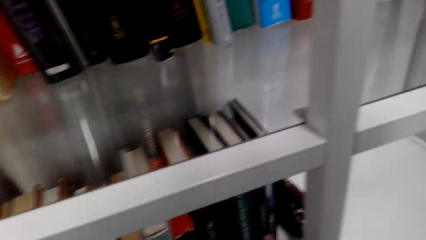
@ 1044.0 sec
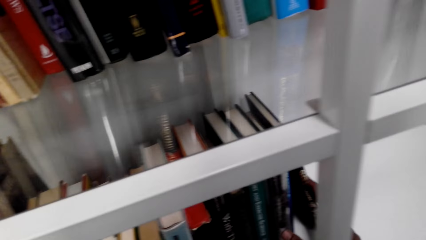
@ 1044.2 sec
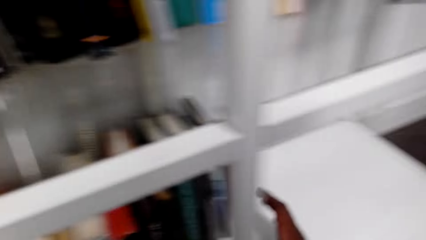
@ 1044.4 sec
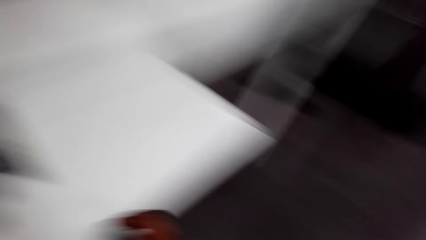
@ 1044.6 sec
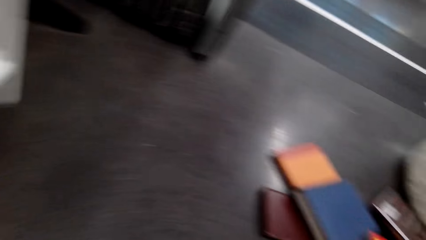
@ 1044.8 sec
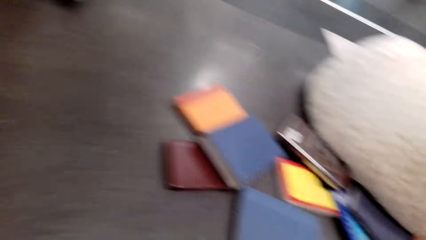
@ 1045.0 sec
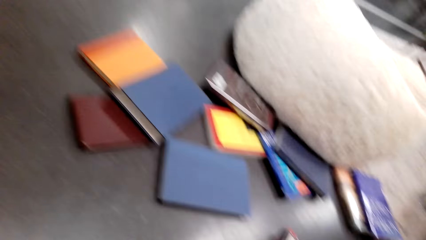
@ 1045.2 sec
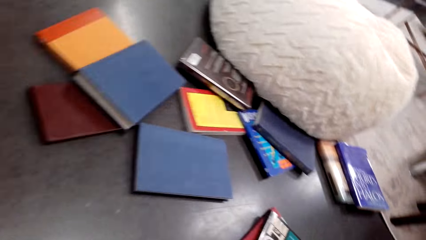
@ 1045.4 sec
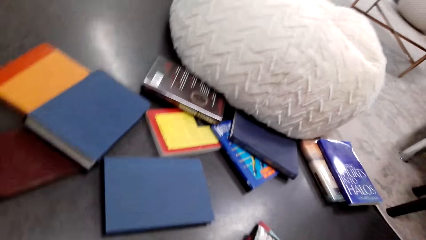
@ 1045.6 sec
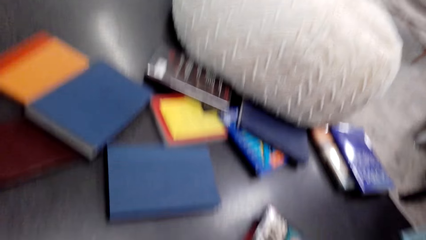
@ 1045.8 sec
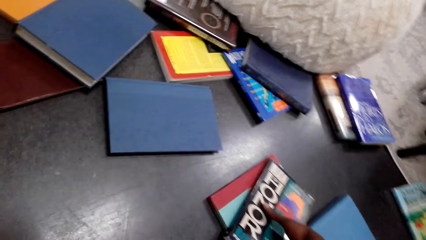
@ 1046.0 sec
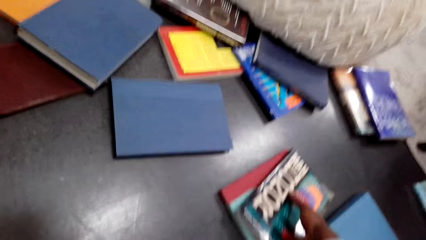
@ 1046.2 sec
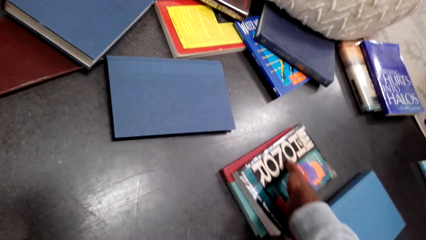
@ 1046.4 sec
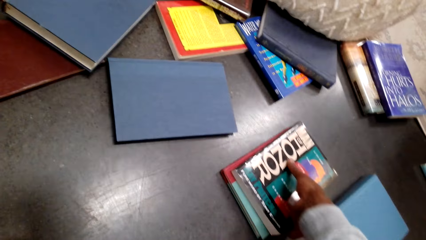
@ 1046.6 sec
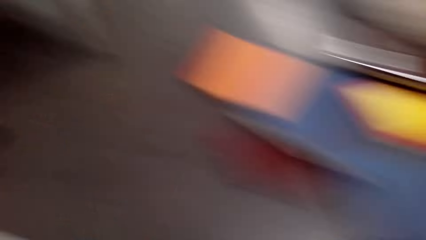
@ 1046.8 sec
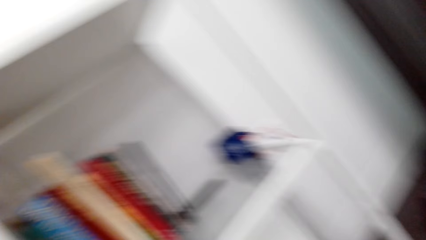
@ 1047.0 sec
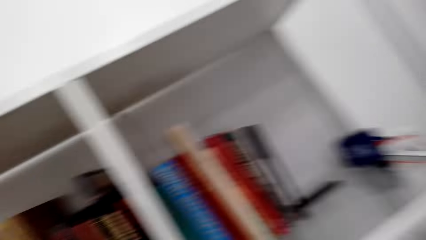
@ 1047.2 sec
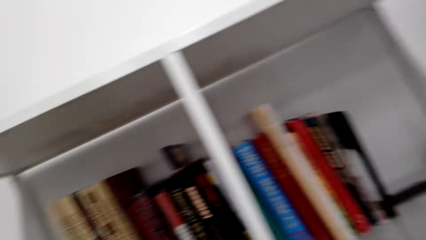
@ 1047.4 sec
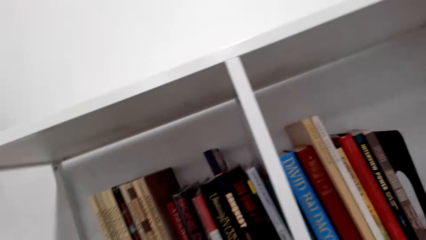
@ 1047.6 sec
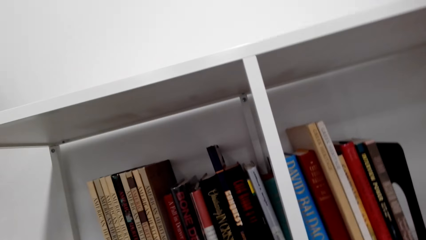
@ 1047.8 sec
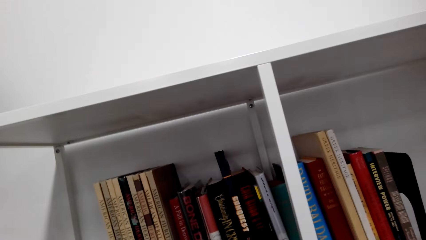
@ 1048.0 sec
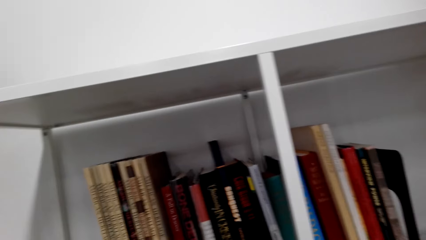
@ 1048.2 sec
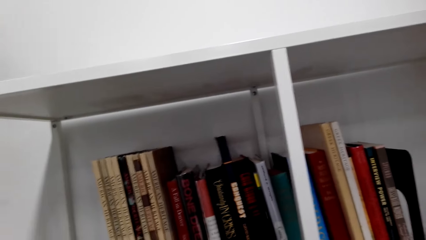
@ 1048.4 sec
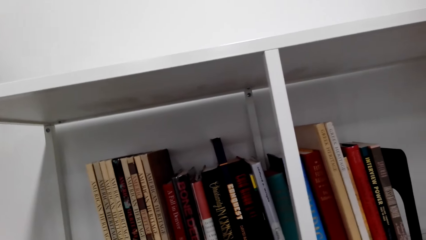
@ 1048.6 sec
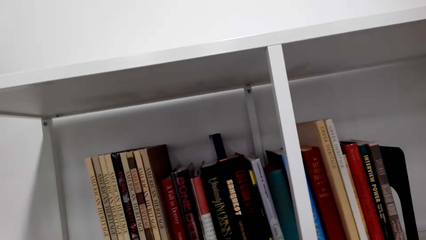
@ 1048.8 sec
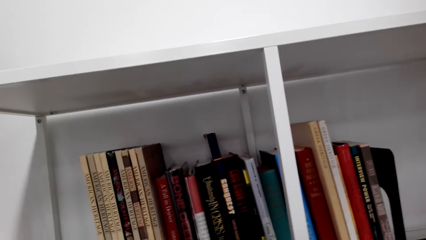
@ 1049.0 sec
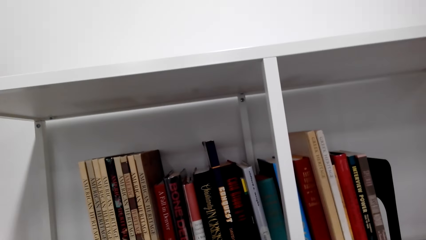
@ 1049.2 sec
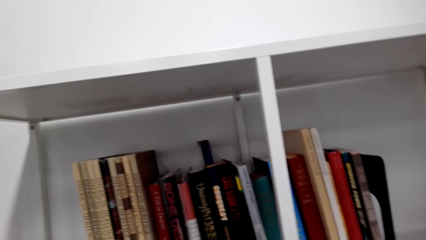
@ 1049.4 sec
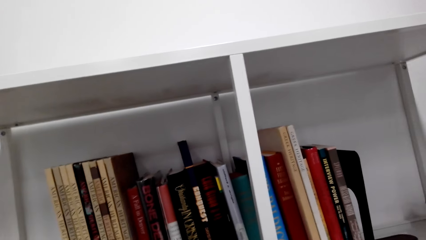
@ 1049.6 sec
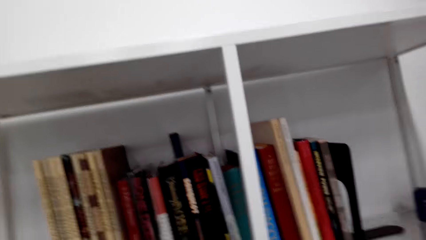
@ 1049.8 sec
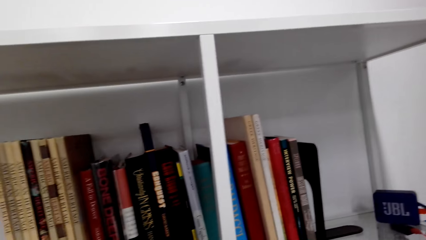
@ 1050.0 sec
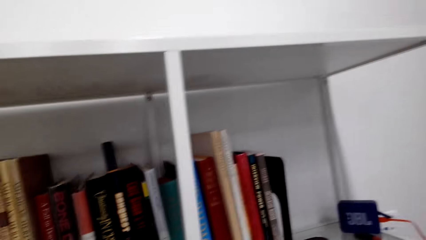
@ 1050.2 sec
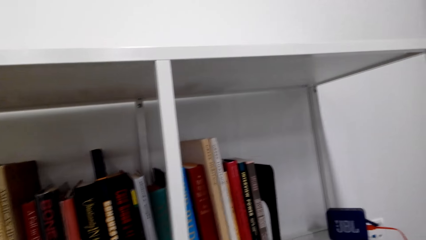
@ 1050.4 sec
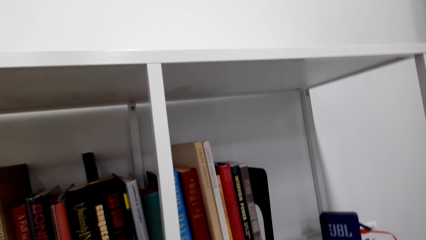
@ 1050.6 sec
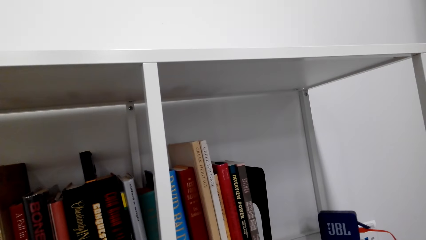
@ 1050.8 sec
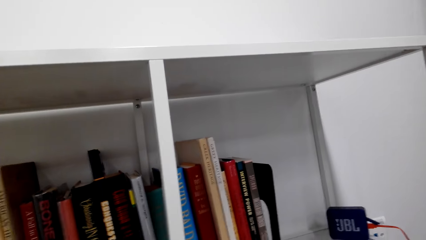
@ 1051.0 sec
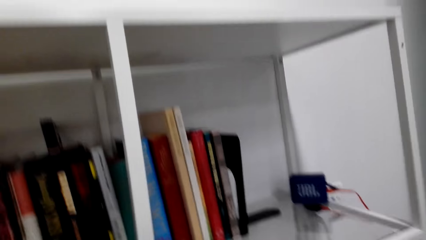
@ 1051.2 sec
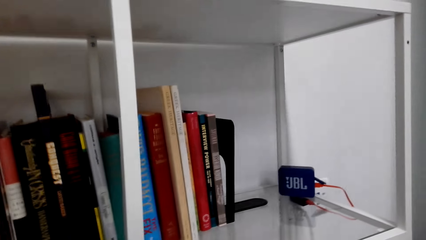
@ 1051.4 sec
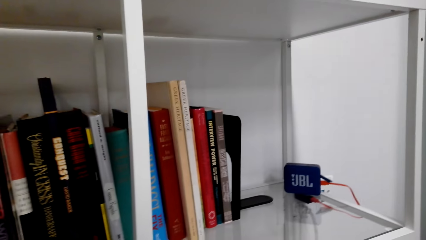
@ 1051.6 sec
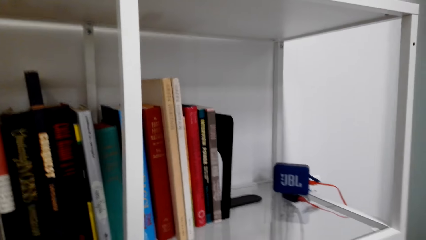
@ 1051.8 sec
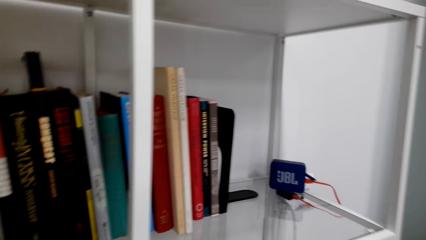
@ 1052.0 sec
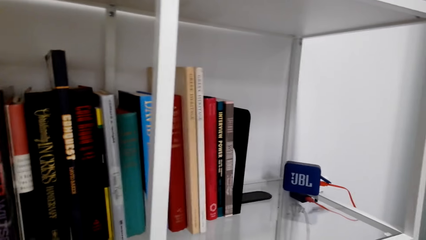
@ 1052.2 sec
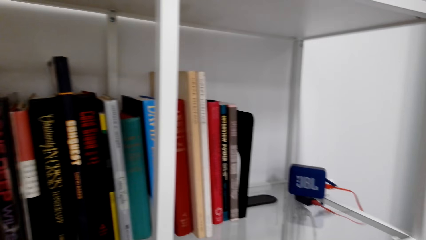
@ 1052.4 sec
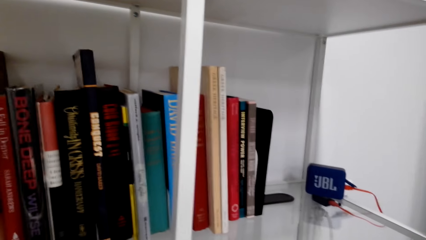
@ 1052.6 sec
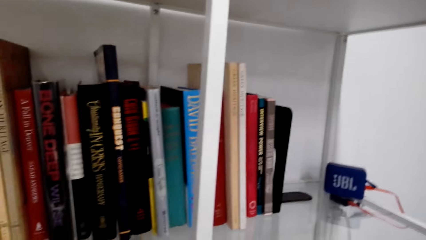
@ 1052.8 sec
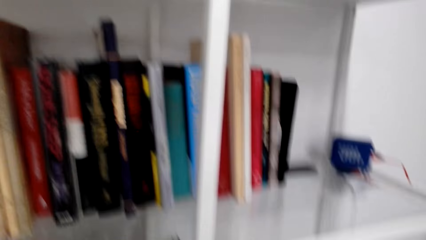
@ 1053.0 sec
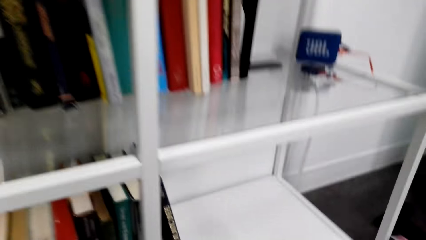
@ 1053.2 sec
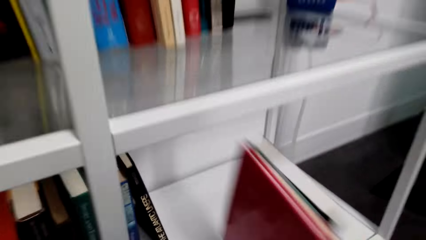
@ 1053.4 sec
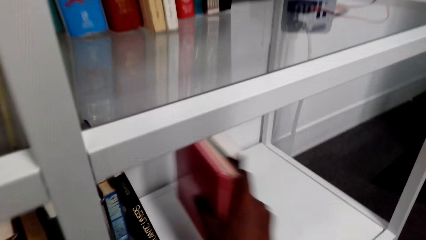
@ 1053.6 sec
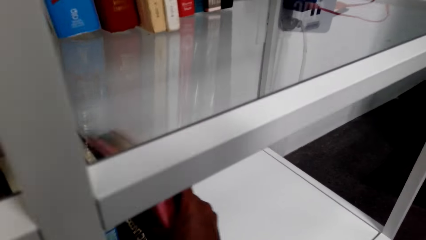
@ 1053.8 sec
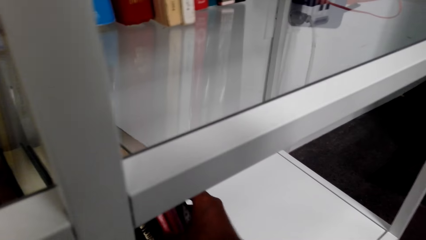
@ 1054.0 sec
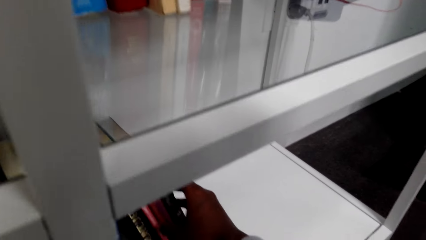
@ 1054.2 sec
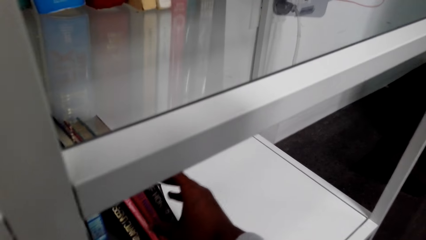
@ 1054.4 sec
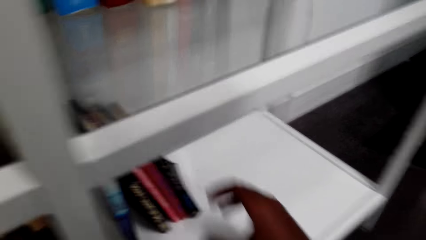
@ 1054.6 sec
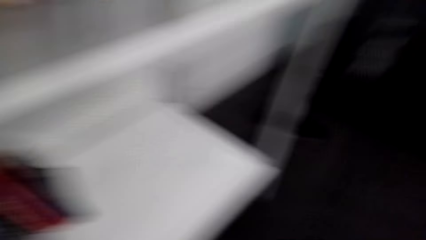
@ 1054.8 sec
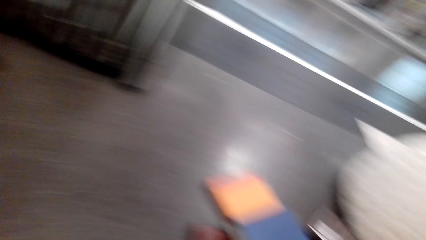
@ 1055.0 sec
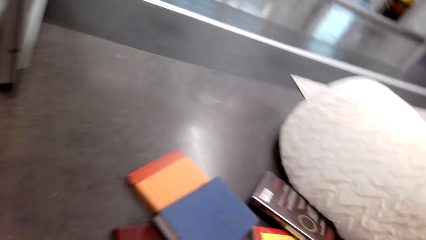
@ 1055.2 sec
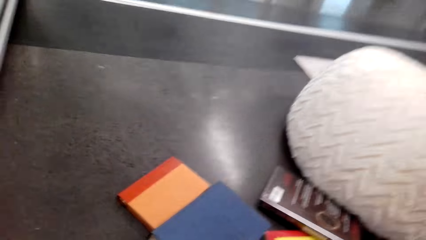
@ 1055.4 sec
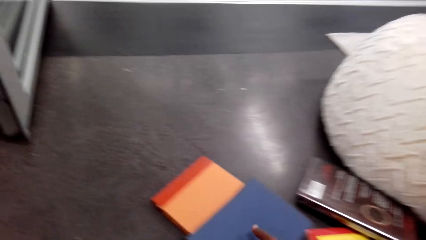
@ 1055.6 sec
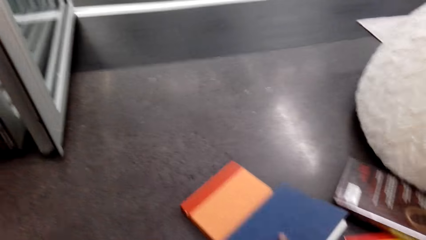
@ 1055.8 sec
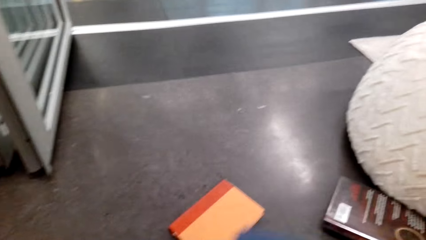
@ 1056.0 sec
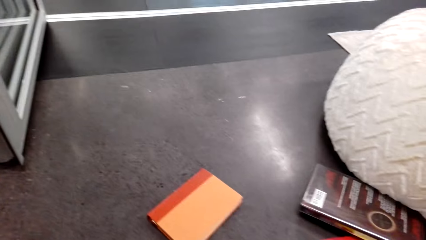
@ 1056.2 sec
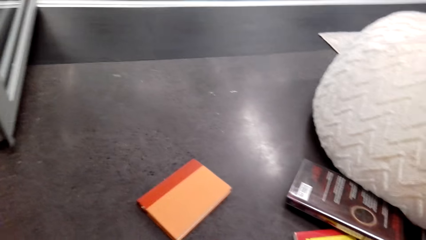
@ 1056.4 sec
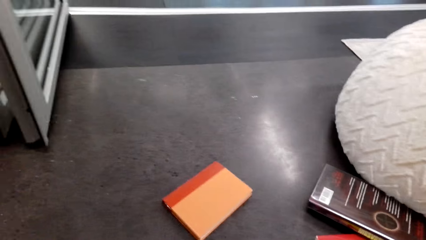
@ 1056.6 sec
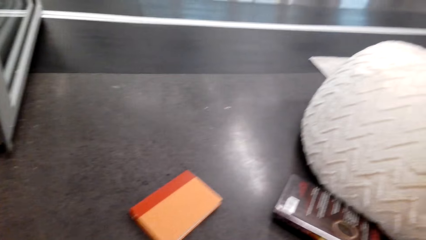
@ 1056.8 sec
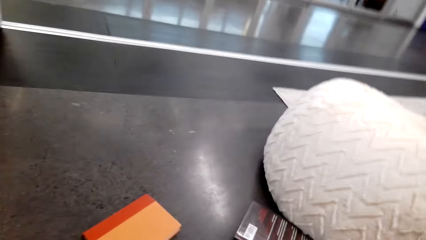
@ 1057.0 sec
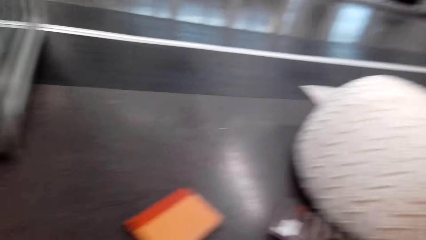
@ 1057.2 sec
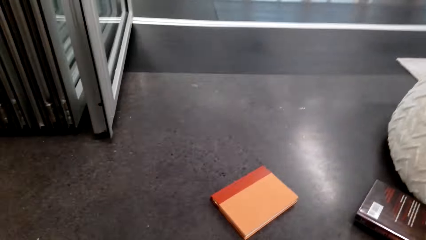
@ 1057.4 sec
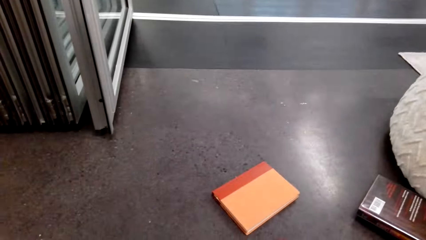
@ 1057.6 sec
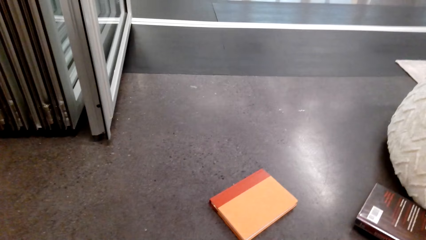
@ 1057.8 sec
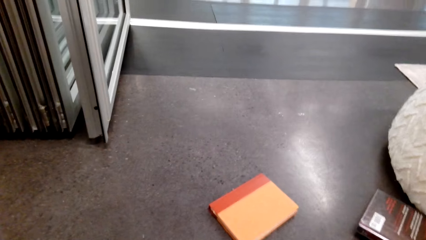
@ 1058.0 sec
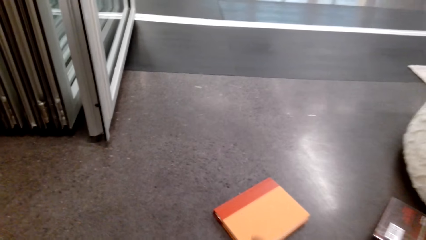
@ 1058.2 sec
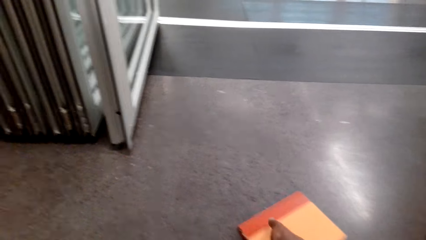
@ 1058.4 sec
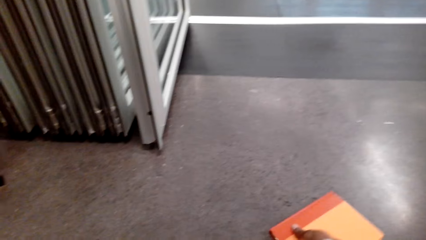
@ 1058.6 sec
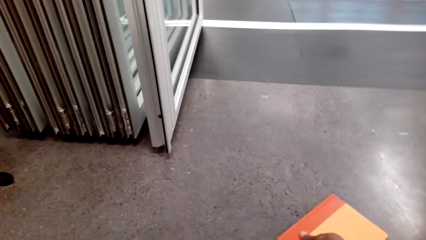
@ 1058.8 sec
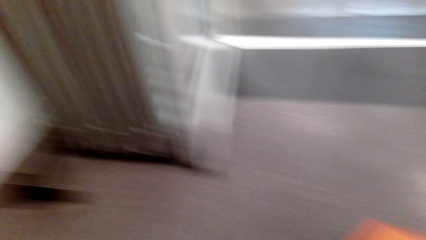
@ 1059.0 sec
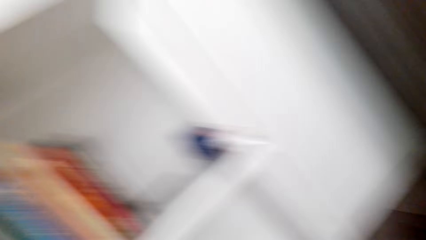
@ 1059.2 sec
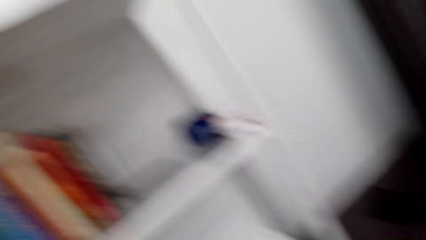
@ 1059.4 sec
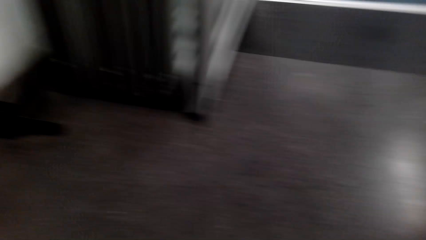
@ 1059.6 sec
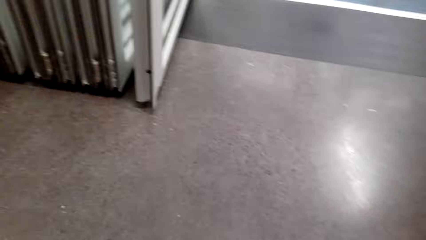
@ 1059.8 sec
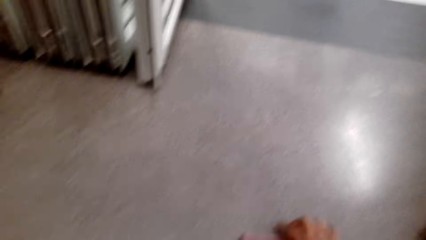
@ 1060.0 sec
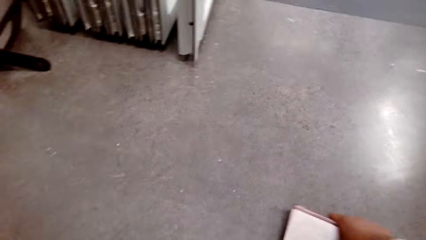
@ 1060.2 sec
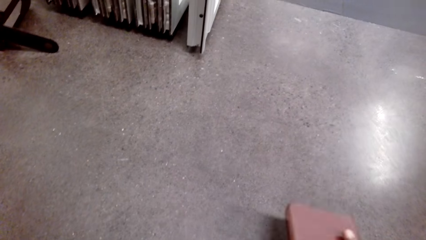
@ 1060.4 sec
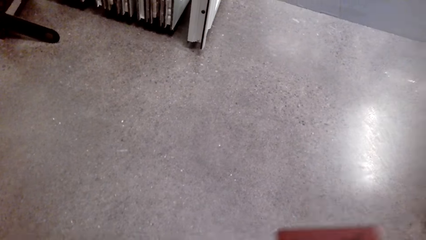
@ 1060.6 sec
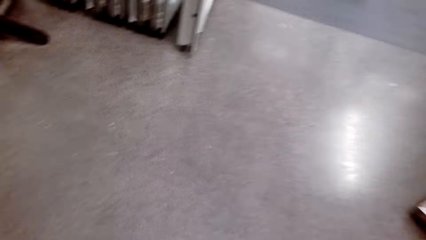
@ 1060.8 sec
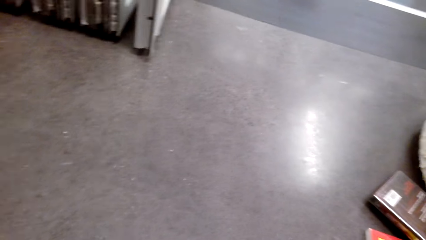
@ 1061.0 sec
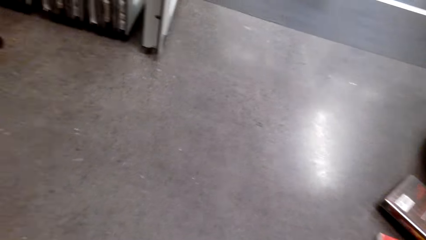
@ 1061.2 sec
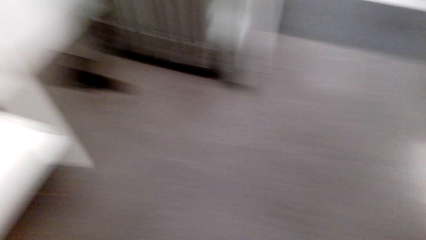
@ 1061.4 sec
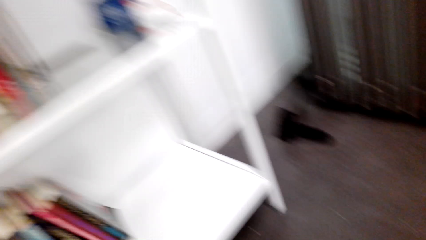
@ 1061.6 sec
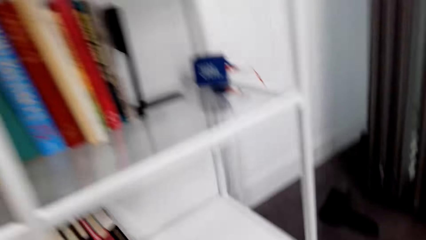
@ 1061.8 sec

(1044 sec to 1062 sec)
The camera wearer picks books from the floor. They put the books on the shelf. They pick other books on the floor.
